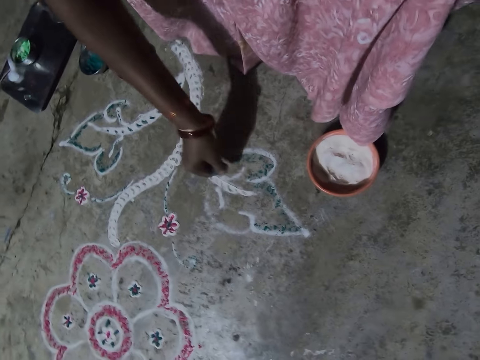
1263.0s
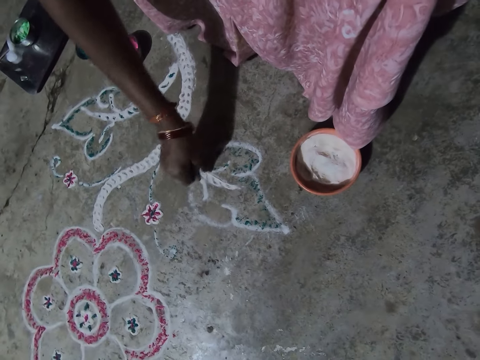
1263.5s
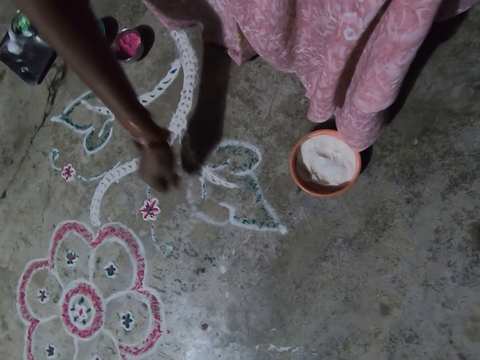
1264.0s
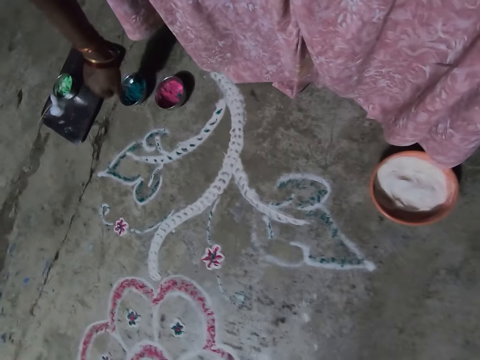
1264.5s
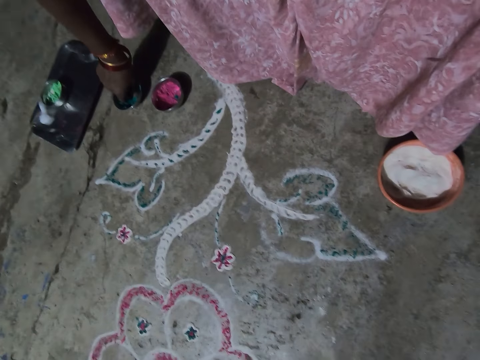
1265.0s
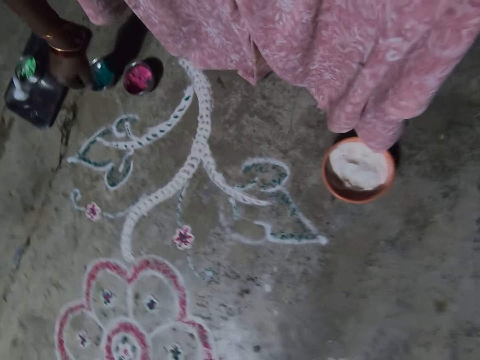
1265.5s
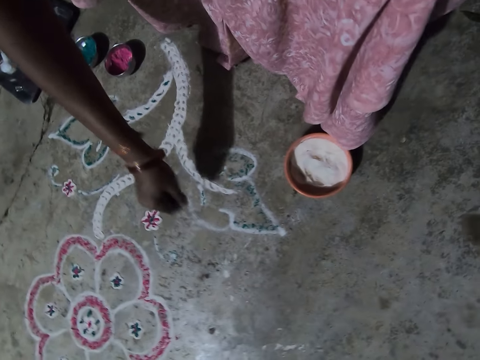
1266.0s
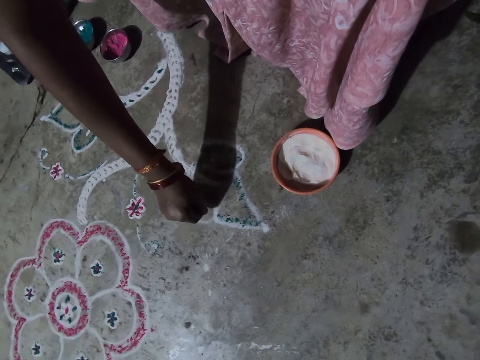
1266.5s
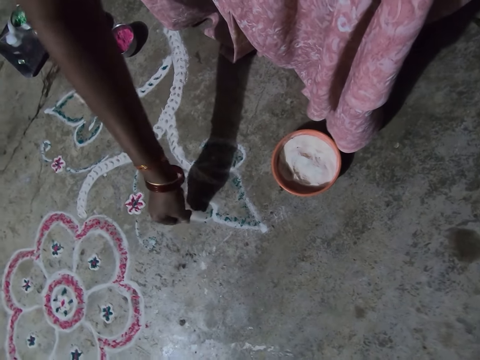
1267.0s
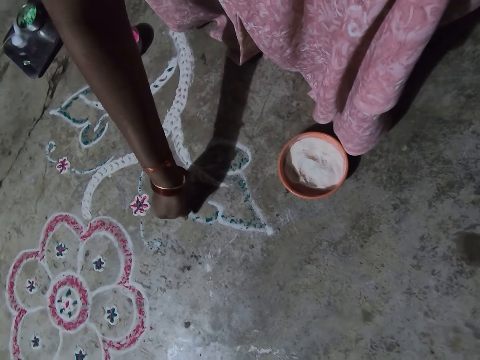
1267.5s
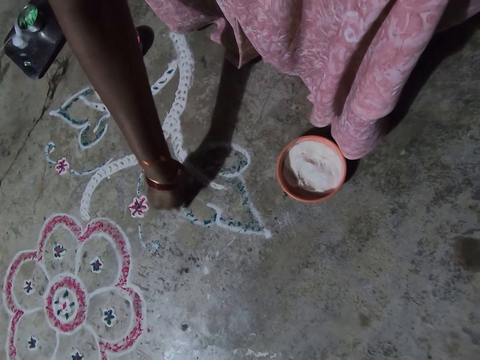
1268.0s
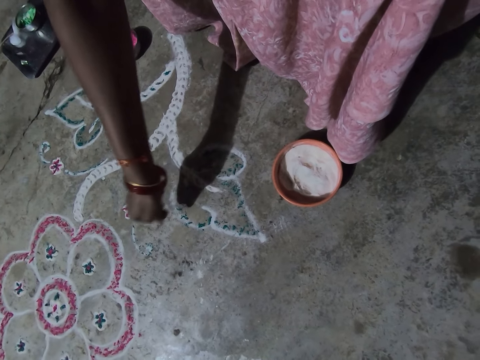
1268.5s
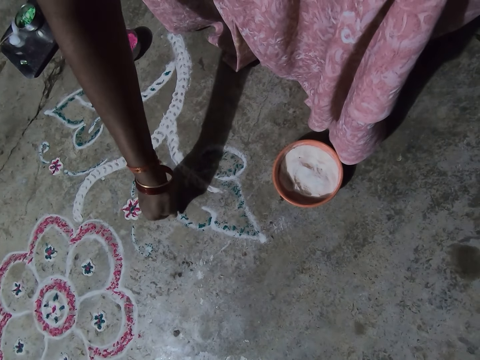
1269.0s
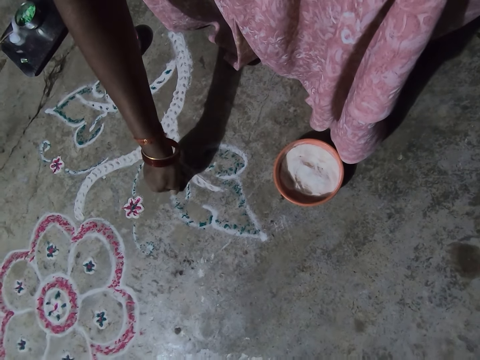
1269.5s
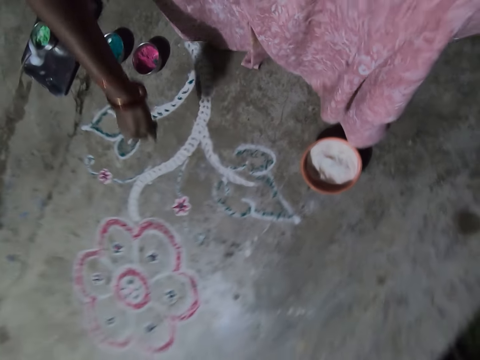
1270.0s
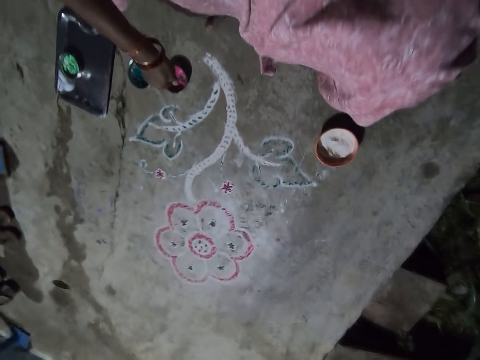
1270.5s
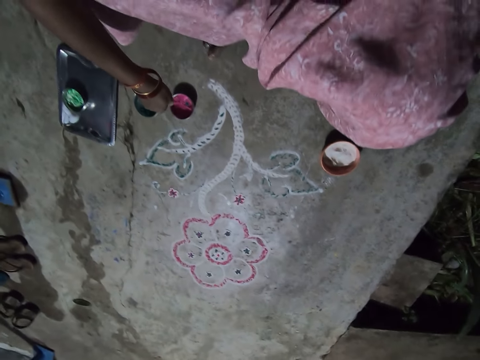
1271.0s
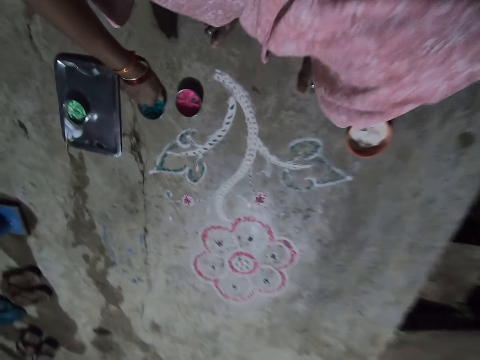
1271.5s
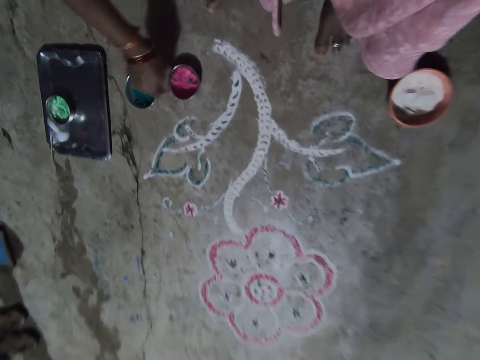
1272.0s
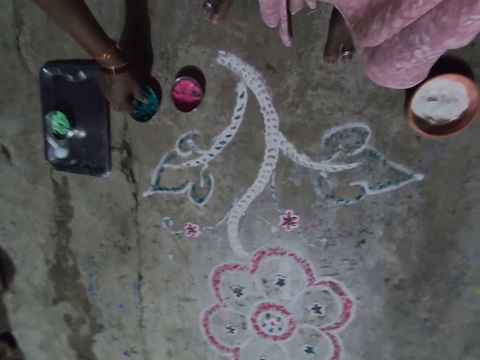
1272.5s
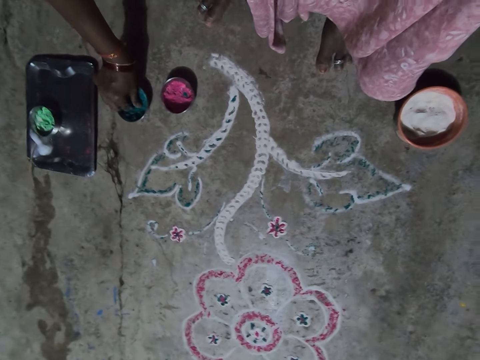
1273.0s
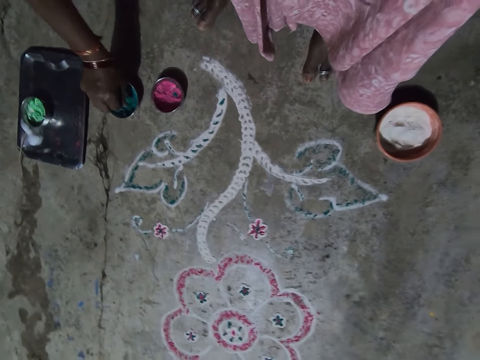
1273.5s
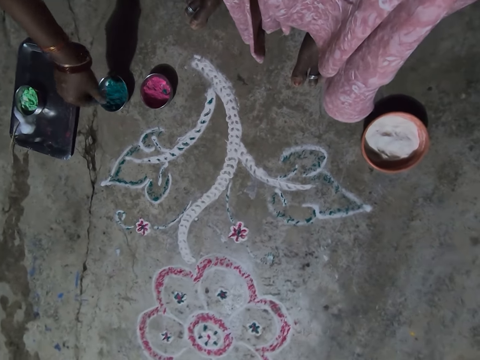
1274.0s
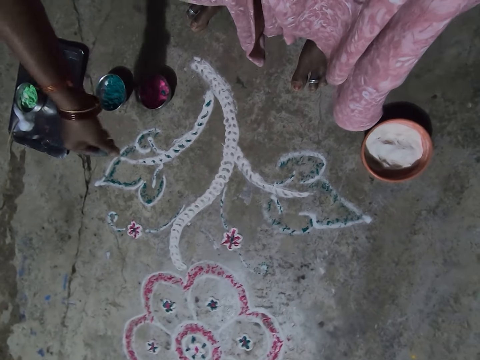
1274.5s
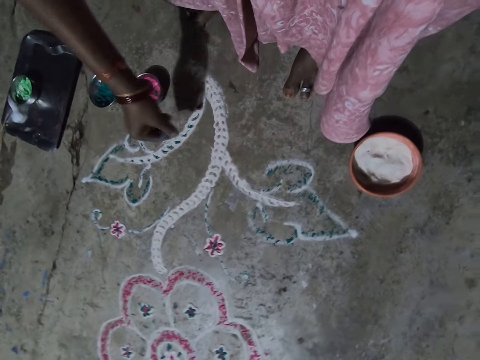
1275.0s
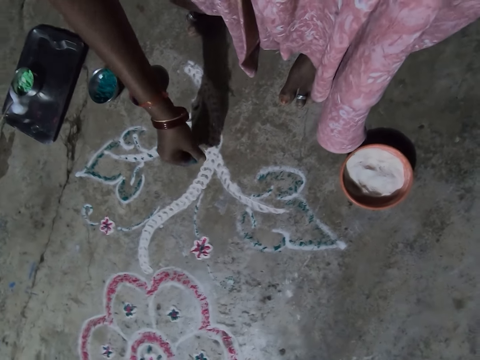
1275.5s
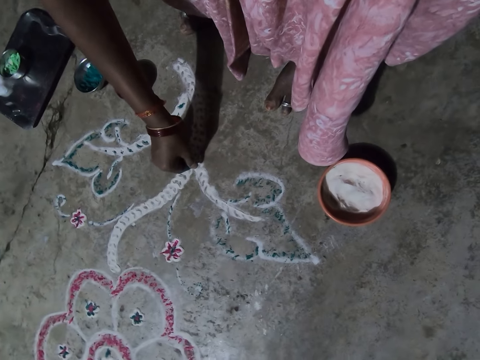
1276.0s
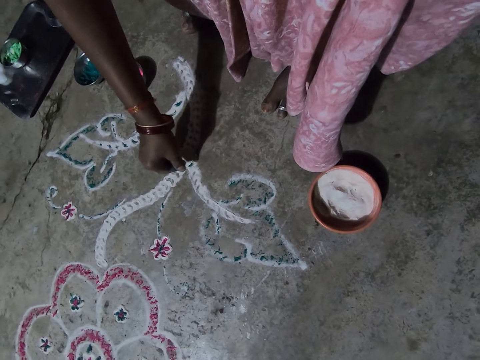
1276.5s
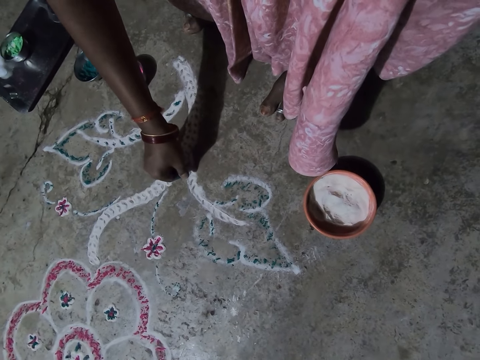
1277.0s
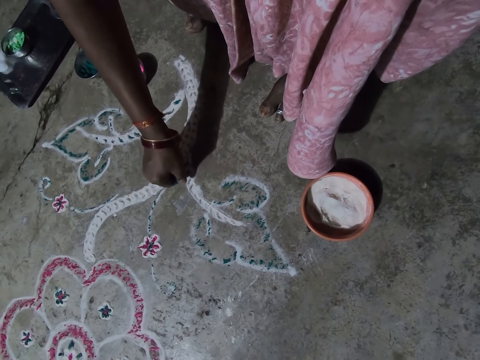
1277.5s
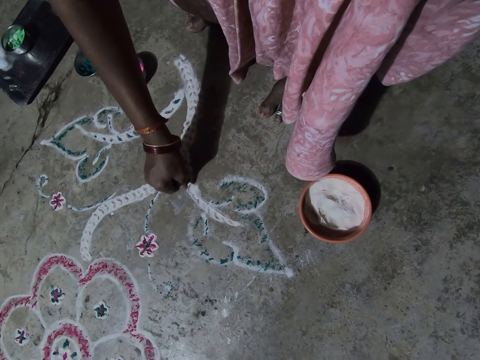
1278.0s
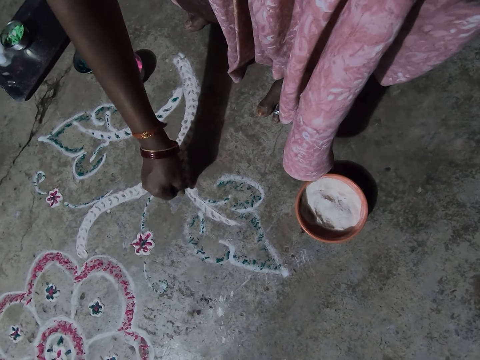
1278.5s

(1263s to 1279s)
The camera wearer puts paint on the decoration on the floor. They pick green paint from the bowl with the right hand. They put paint on the decoration on the floor. They pick the green paint from the bowl with the right hand. They put paint on the decoration on the floor.

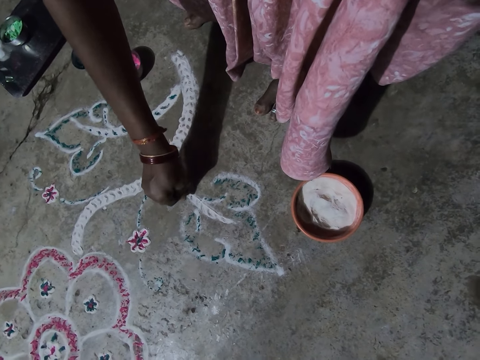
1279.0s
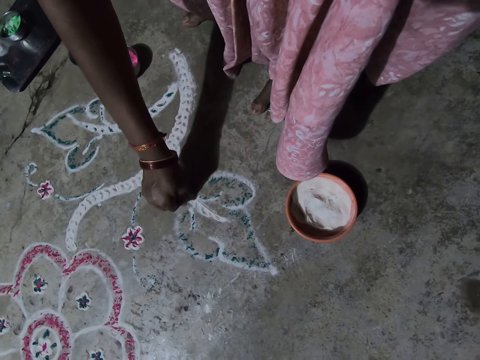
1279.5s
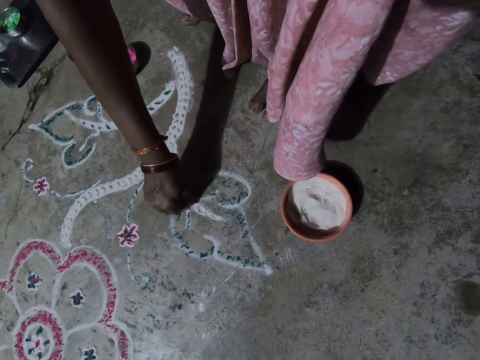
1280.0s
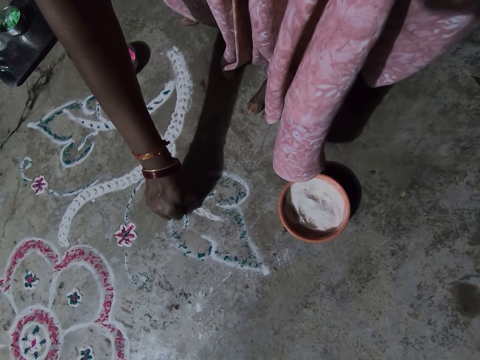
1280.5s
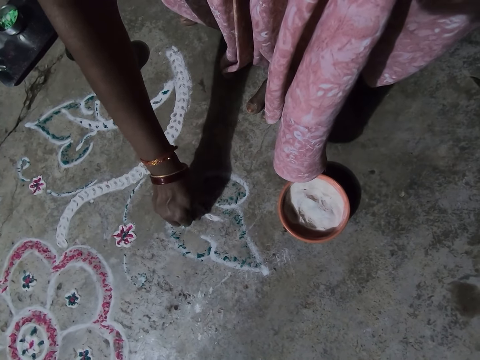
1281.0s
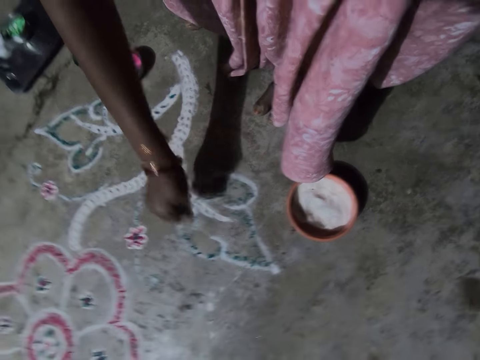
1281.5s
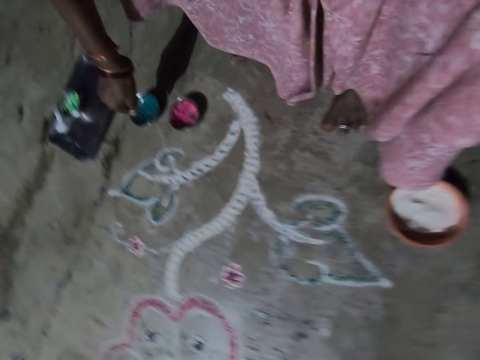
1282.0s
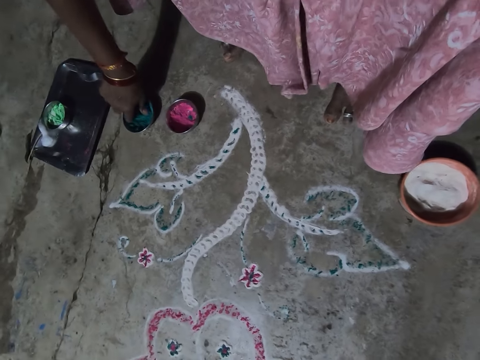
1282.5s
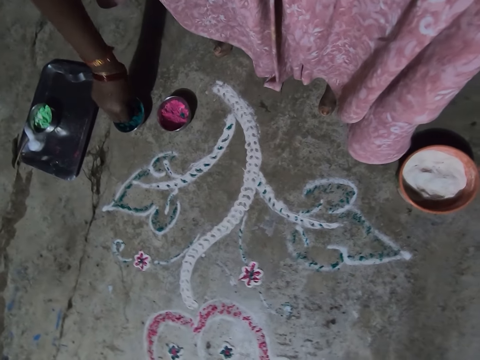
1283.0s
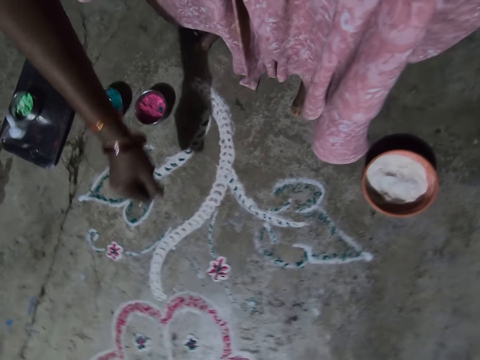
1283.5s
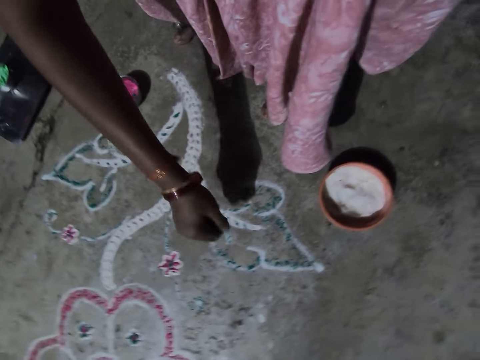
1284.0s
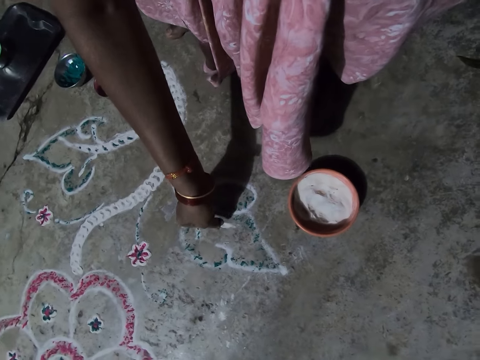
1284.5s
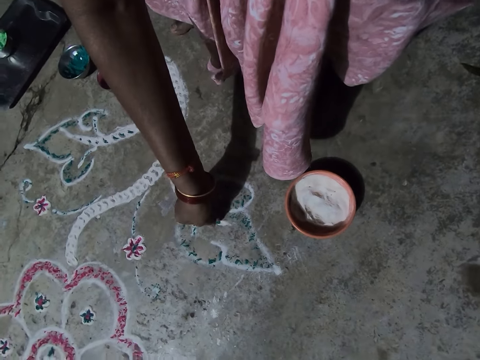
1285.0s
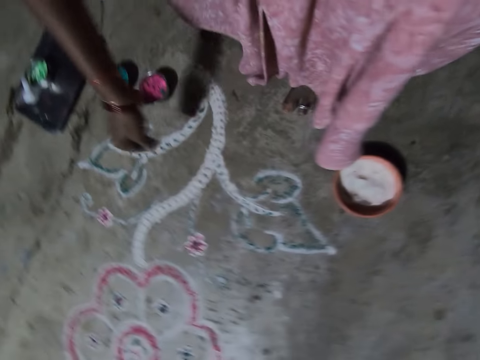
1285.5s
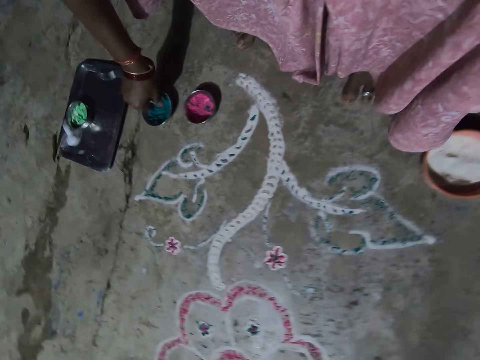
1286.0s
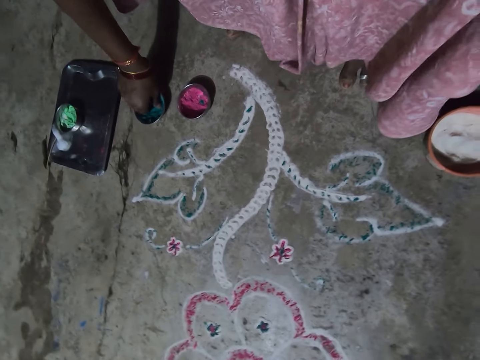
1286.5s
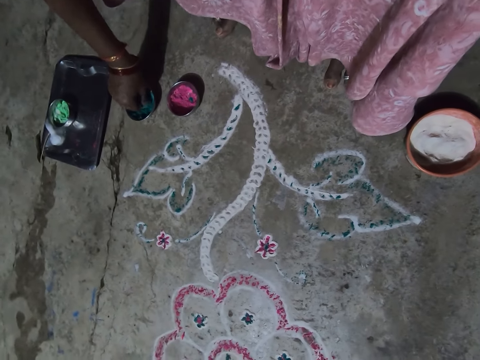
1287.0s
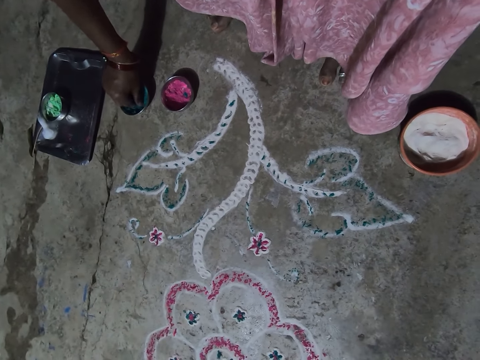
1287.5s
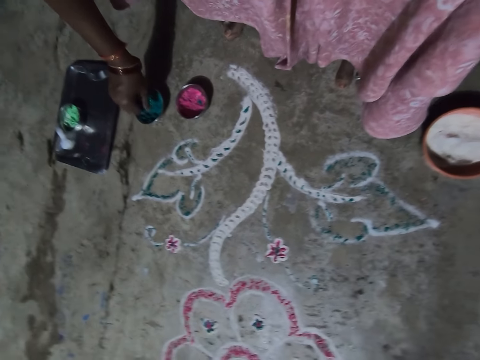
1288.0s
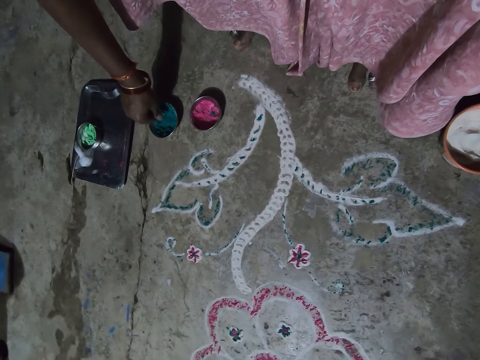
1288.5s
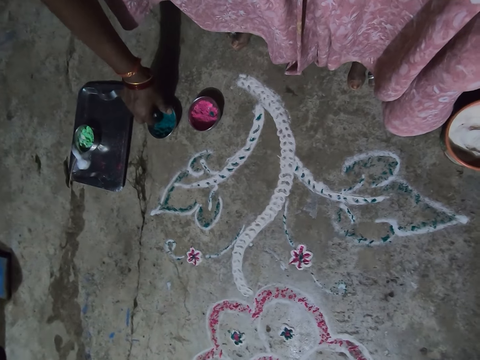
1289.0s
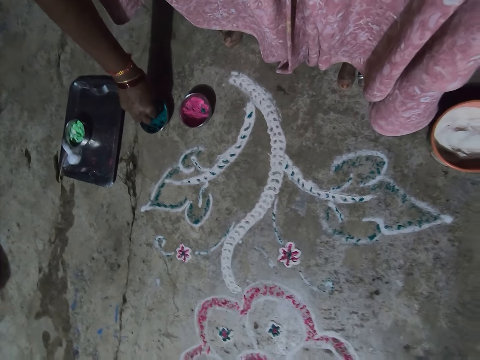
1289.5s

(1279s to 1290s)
The camera wearer picks green paint from the bowl with the right hand. They put paint on the decoration on the floor. They pick the green paint from the bowl with the right hand.
